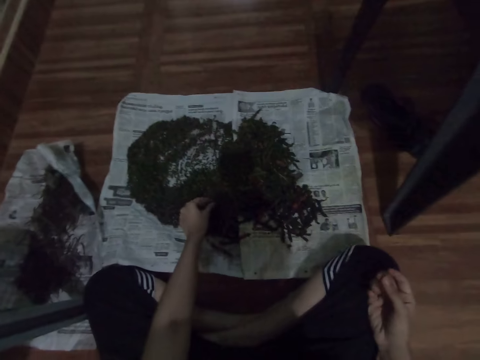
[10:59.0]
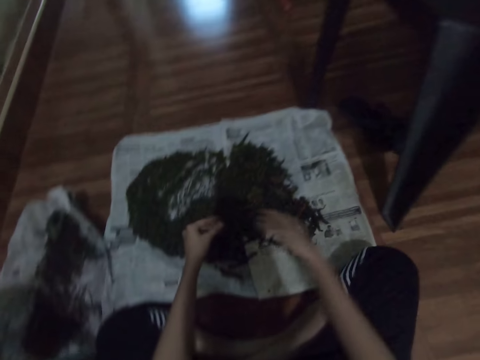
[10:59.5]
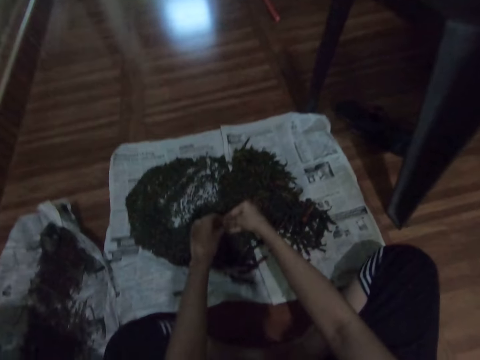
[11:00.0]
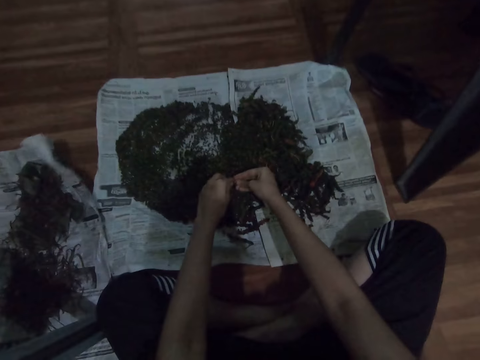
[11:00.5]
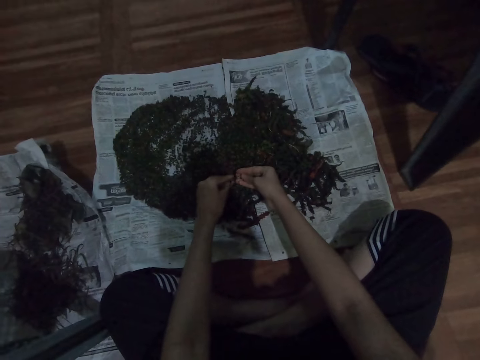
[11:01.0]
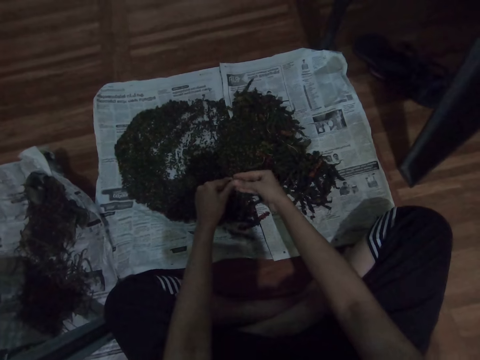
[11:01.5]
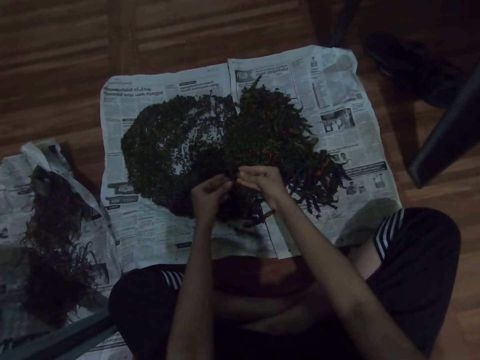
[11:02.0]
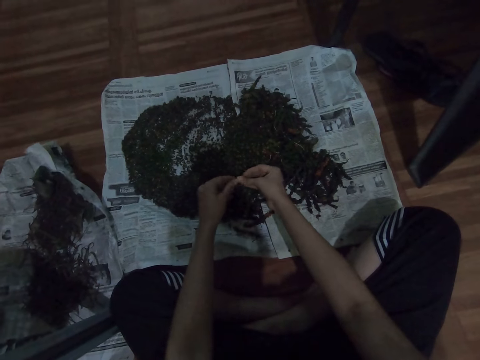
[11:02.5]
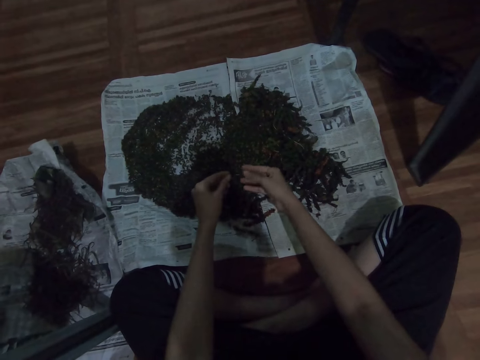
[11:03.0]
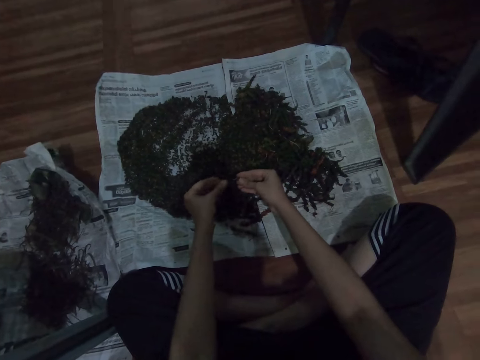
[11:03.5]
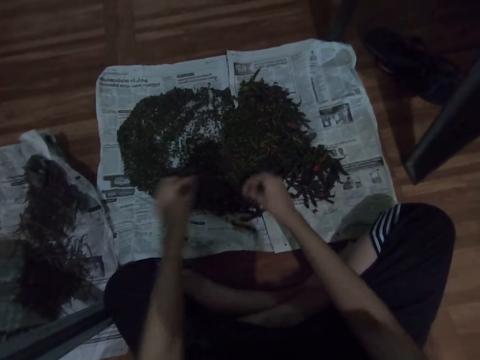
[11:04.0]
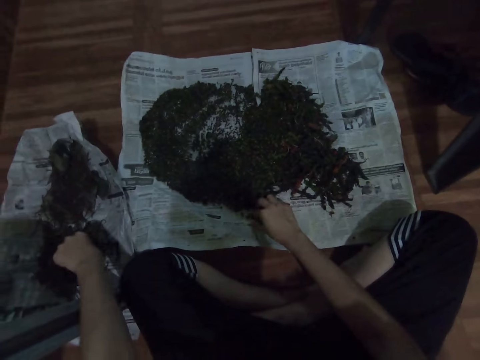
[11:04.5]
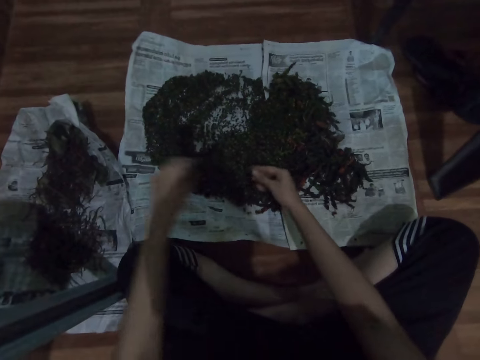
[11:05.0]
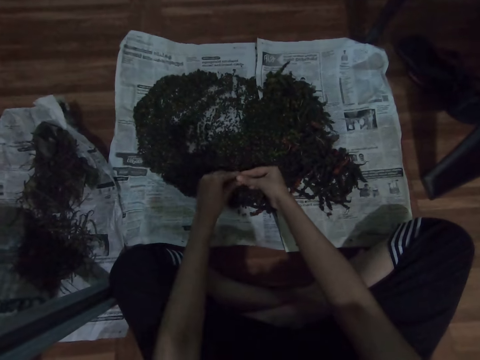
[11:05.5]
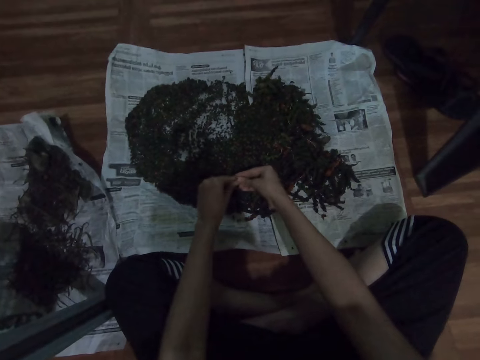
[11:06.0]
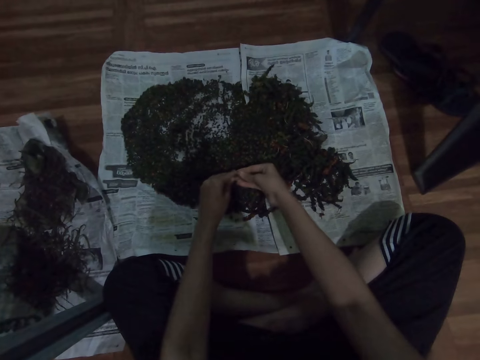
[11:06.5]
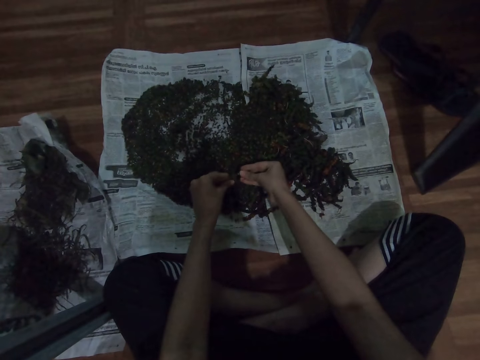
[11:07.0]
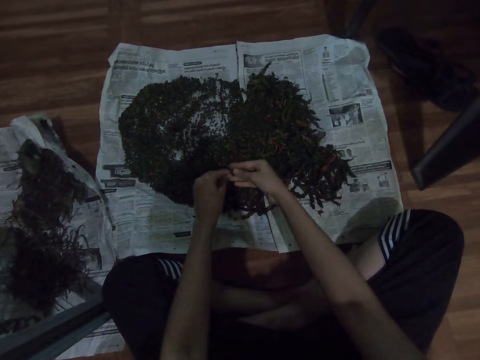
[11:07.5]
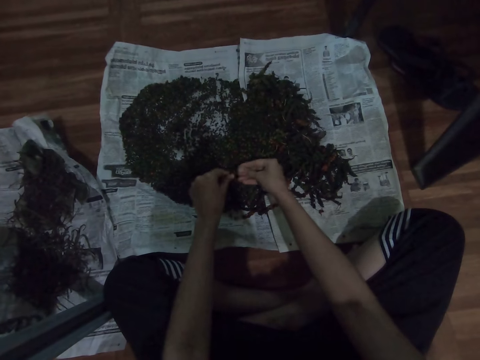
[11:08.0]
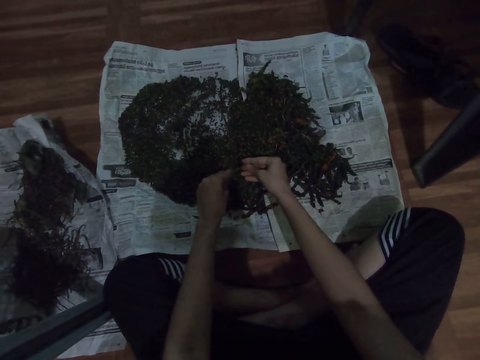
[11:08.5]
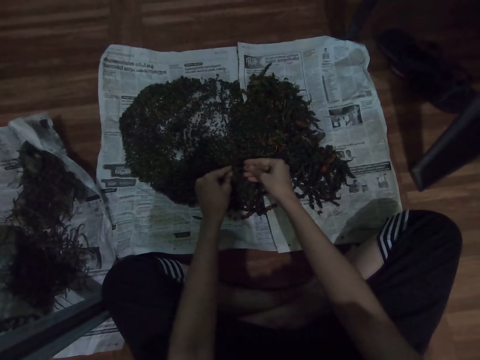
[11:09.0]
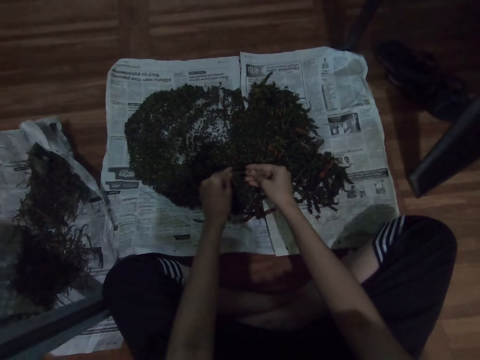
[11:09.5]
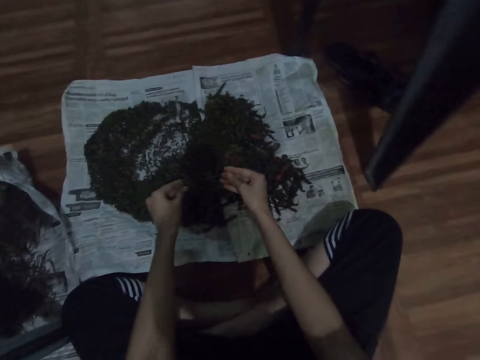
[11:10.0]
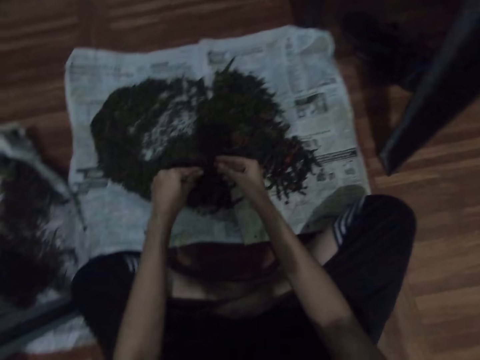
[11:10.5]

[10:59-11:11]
The camera wearer picks the vegetables. They scrub off the outer core of the herbs. They select the vegetables. They drop the herbs on the magazine paper. They place the dirt on the paper. They scrub off the outer core of the herbs. They pick the vegetables. They select the vegetables.

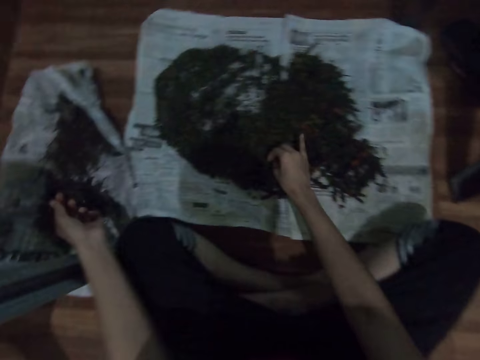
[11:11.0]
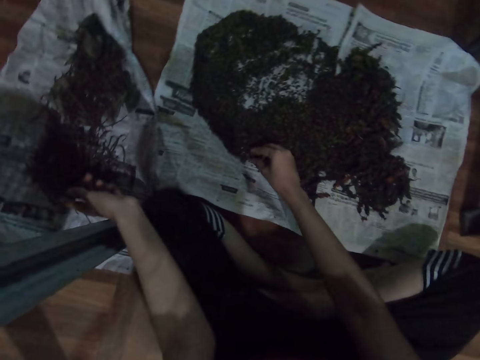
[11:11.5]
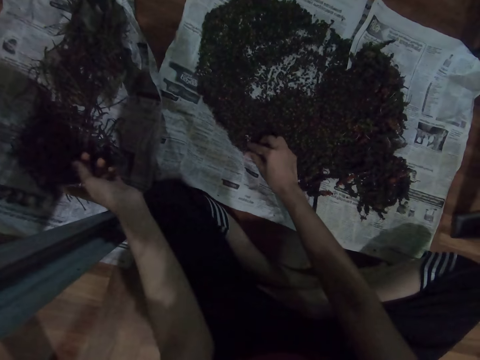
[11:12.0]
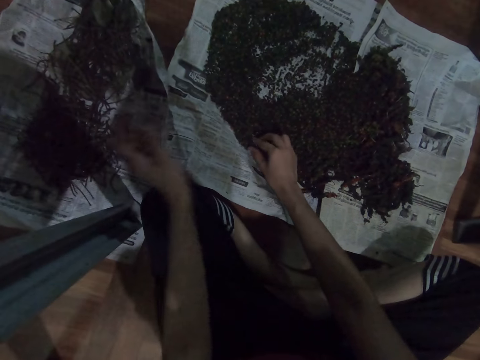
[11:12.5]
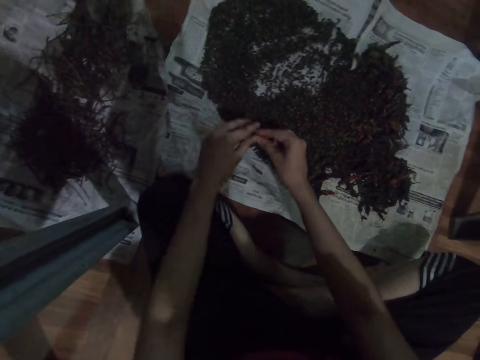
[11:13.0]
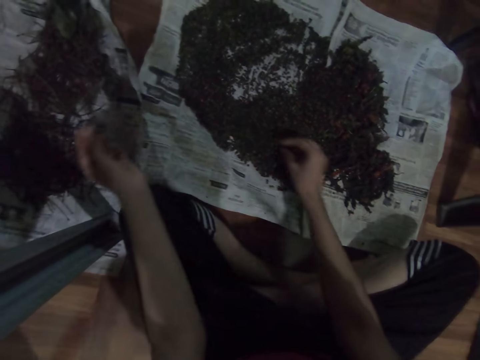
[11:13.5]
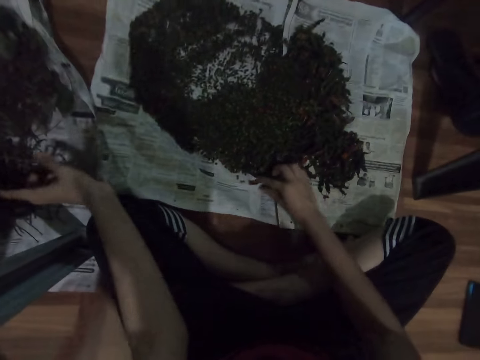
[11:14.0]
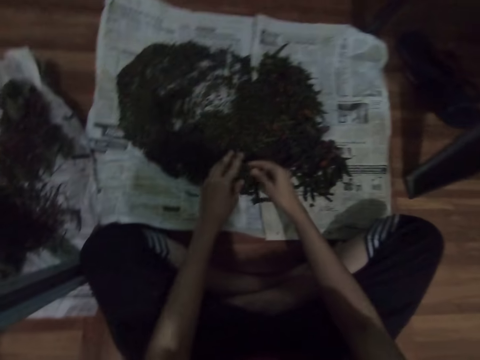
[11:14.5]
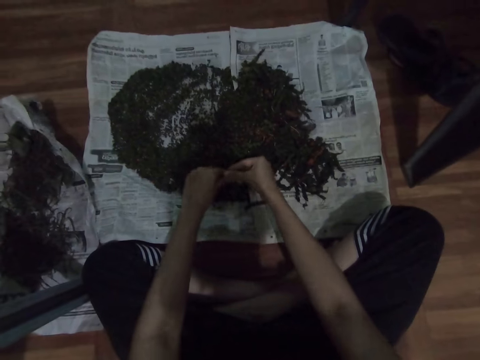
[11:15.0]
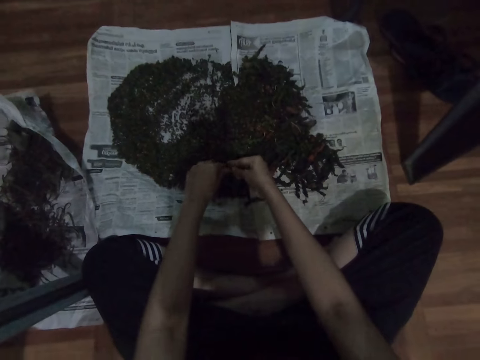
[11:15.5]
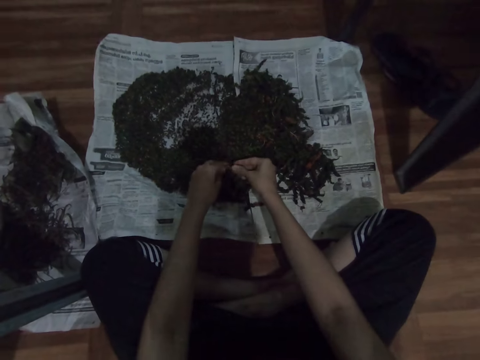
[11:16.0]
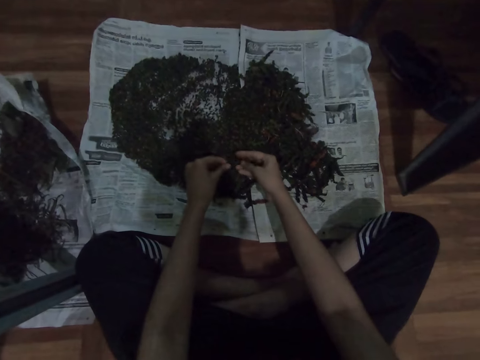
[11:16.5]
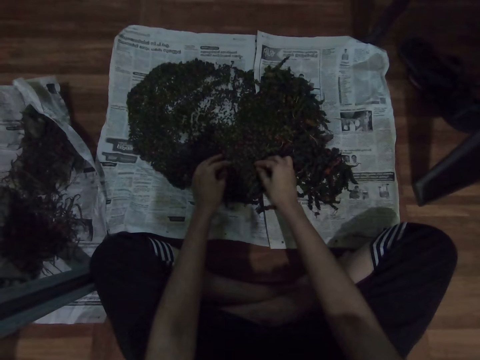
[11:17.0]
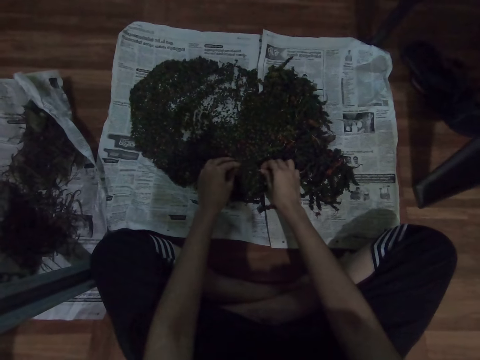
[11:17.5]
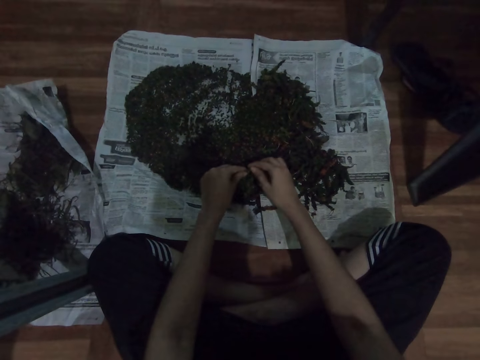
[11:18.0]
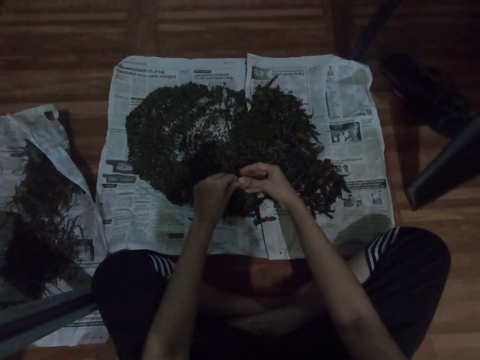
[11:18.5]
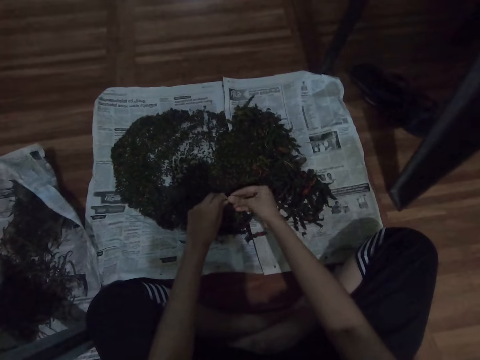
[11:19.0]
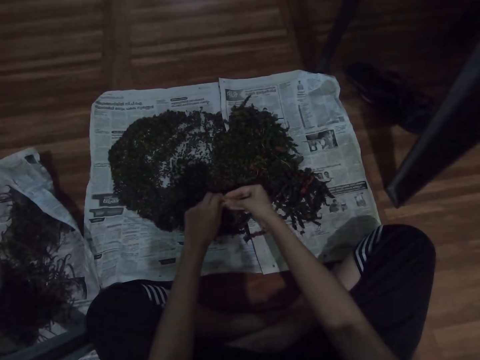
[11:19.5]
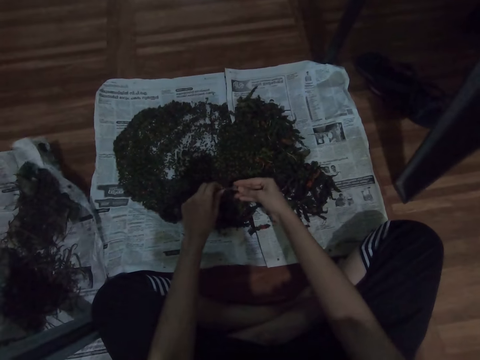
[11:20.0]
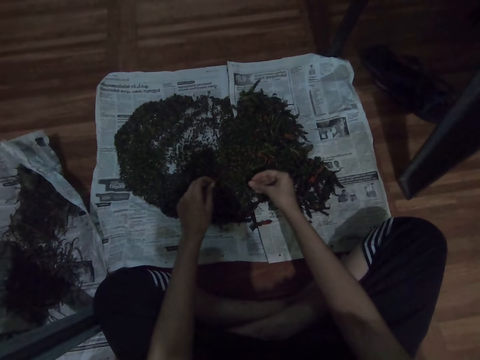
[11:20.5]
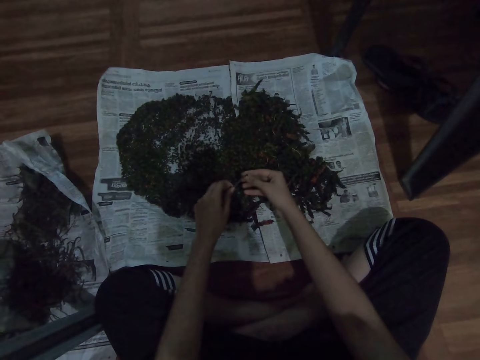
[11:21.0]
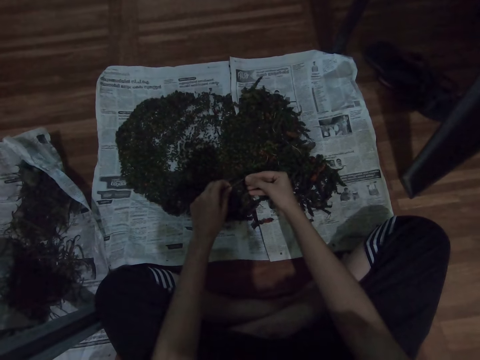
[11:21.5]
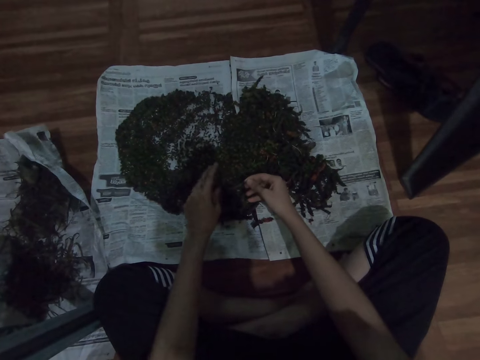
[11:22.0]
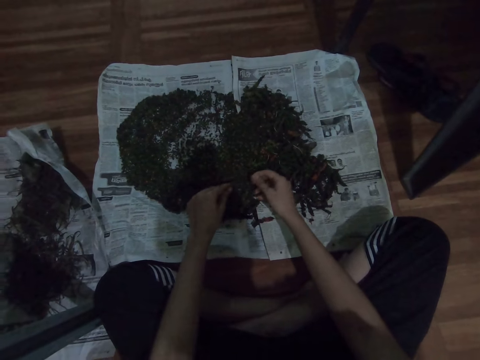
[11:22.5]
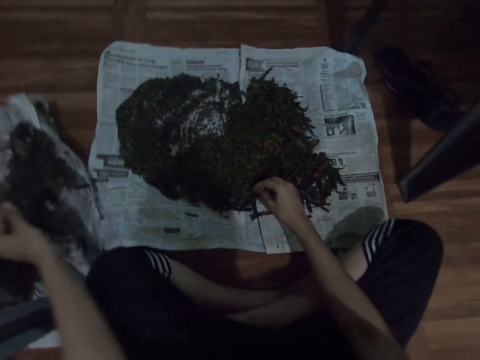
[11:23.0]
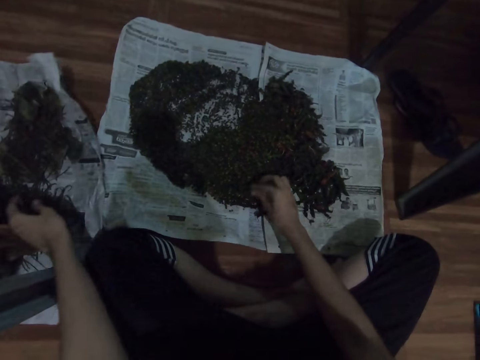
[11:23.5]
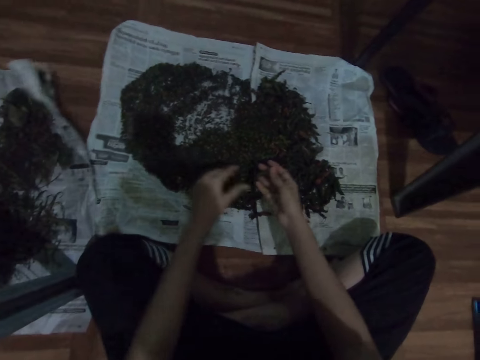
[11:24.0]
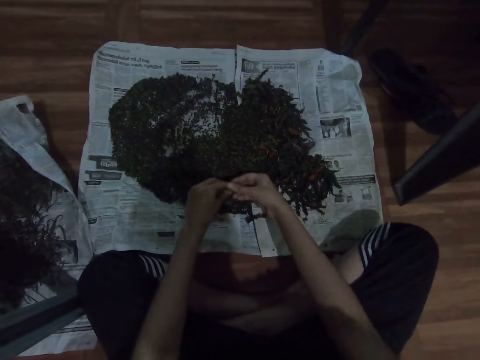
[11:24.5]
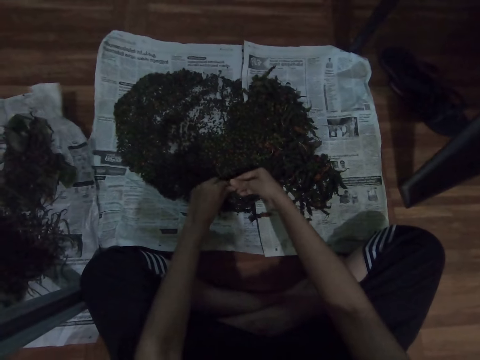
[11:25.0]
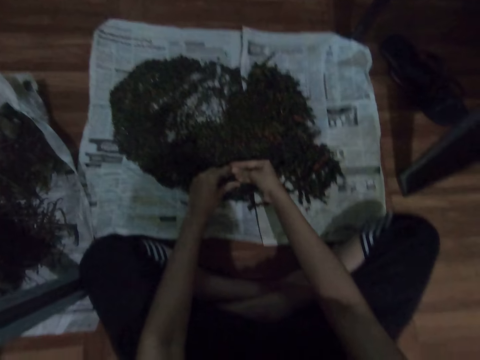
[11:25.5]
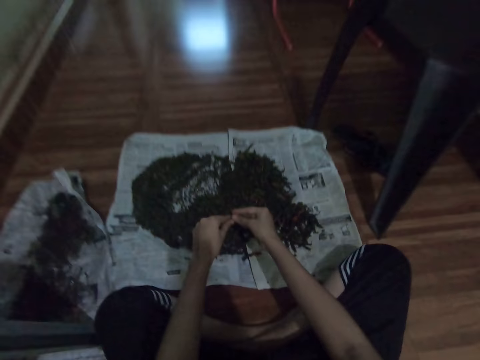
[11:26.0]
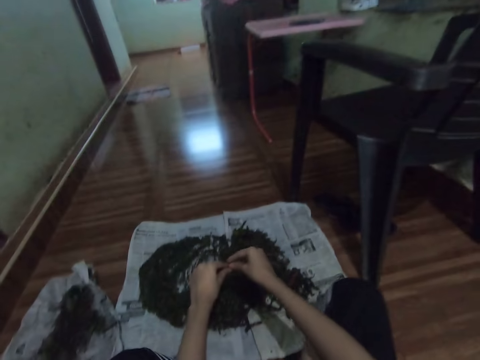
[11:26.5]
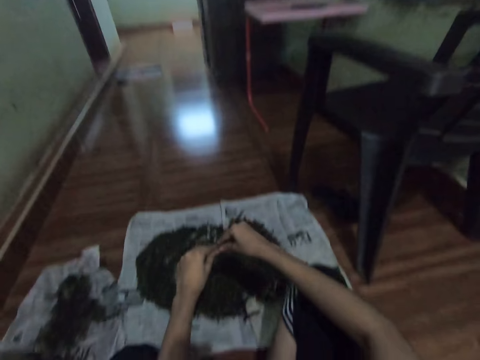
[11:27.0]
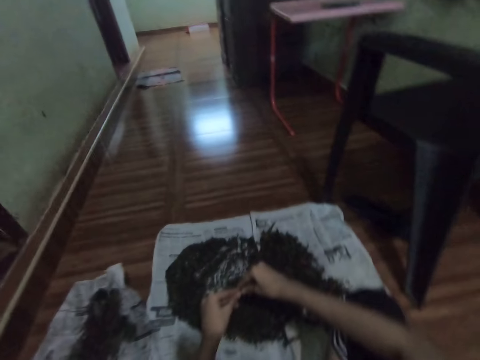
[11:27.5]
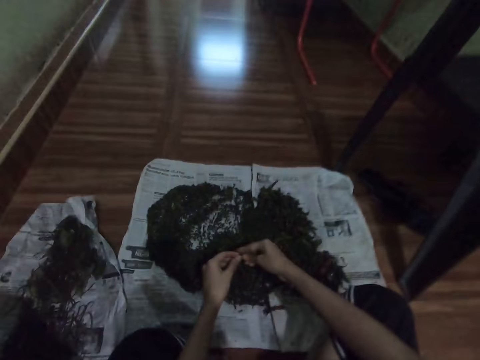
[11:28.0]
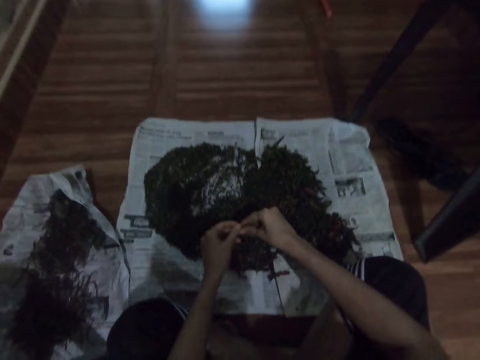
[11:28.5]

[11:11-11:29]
The camera wearer drops the herbs on the magazine paper. They place the dirt on the paper. They pick the vegetables. They select the vegetables. They scrub off the outer core of the herbs. They drop the herbs on the magazine paper. They place the dirt on the paper. They pick the vegetables. They scrub off the outer core of the herbs. They select the vegetables.
